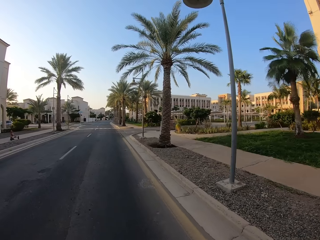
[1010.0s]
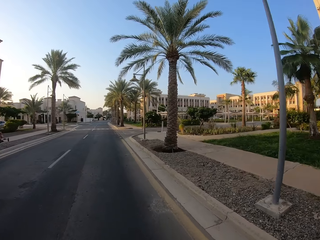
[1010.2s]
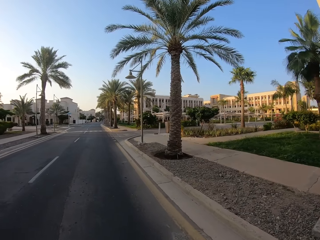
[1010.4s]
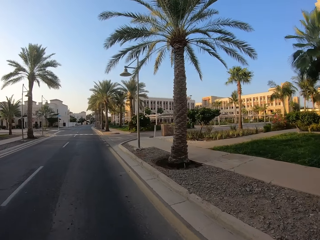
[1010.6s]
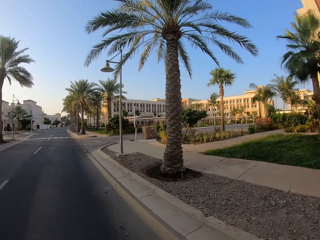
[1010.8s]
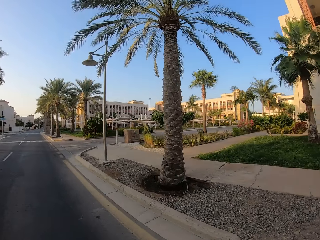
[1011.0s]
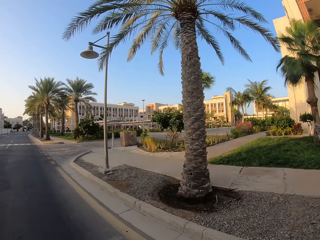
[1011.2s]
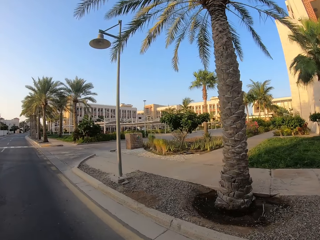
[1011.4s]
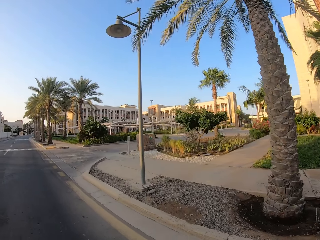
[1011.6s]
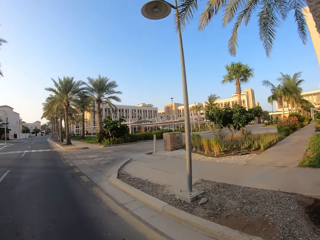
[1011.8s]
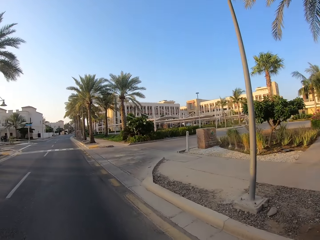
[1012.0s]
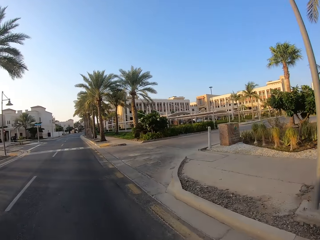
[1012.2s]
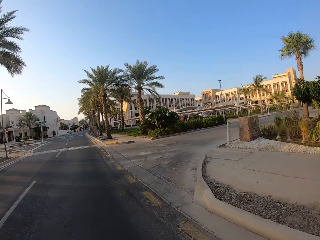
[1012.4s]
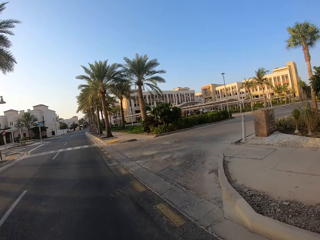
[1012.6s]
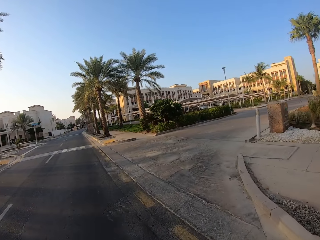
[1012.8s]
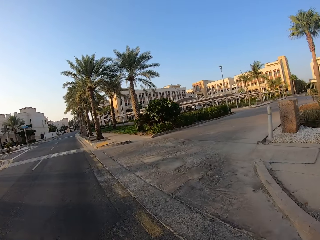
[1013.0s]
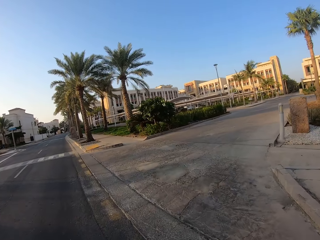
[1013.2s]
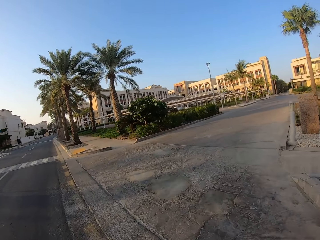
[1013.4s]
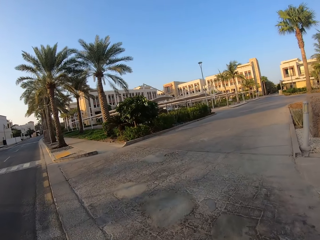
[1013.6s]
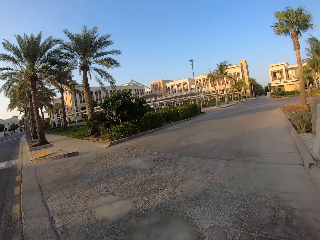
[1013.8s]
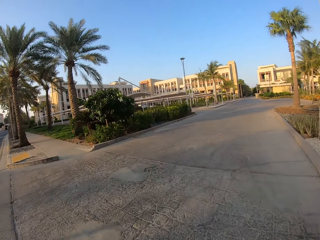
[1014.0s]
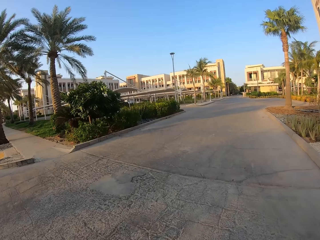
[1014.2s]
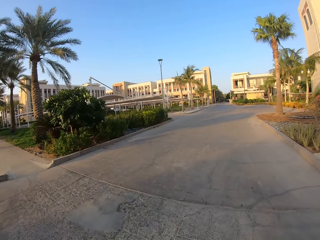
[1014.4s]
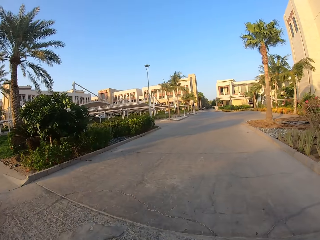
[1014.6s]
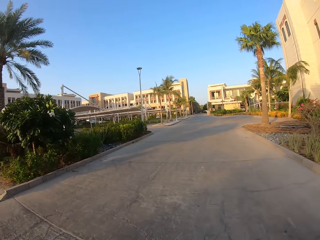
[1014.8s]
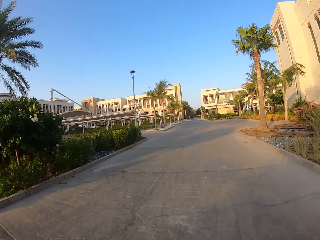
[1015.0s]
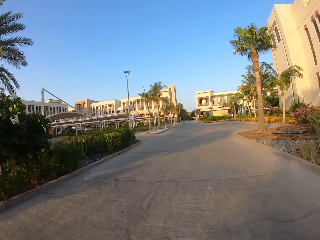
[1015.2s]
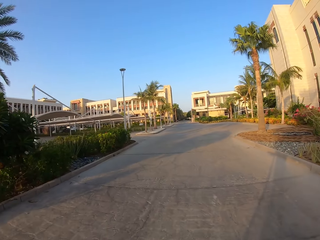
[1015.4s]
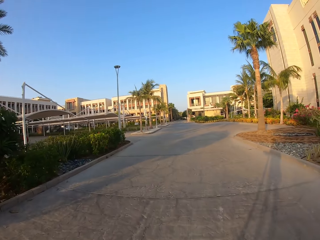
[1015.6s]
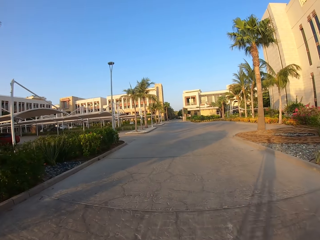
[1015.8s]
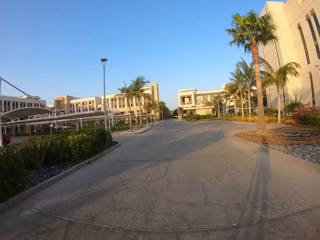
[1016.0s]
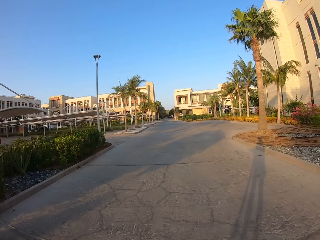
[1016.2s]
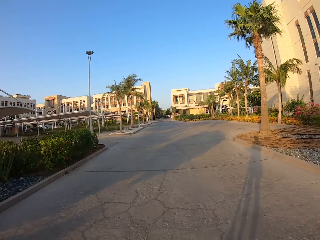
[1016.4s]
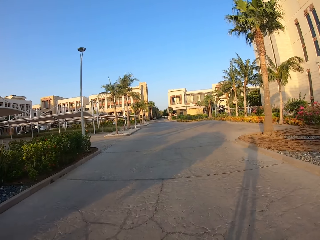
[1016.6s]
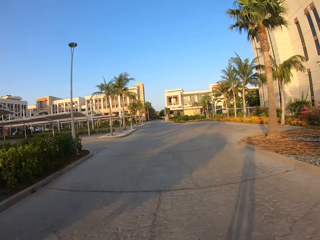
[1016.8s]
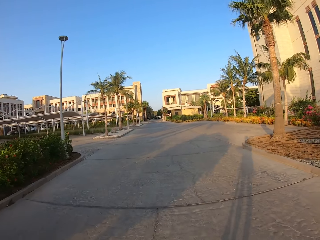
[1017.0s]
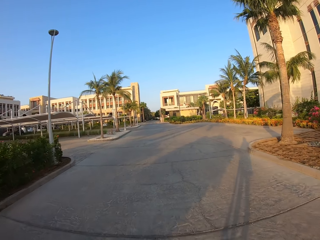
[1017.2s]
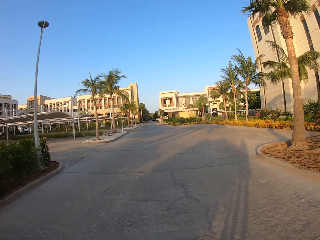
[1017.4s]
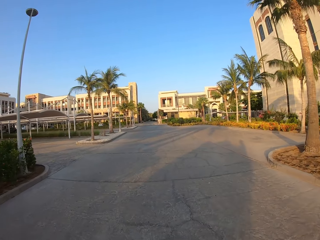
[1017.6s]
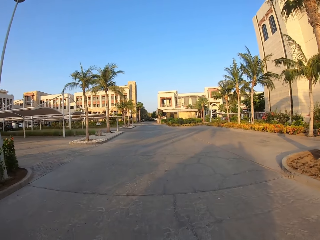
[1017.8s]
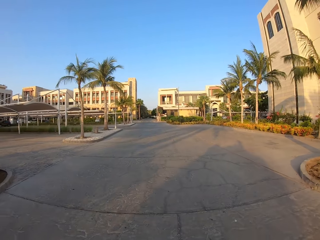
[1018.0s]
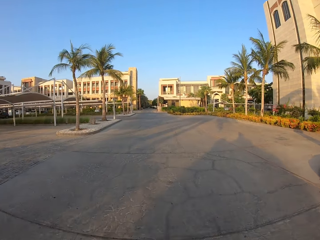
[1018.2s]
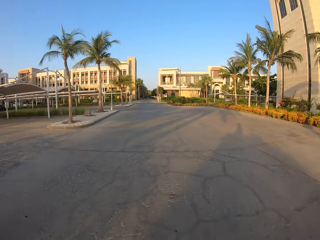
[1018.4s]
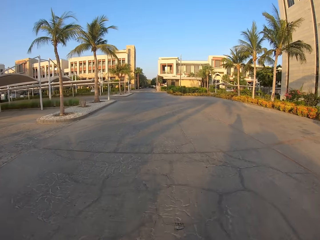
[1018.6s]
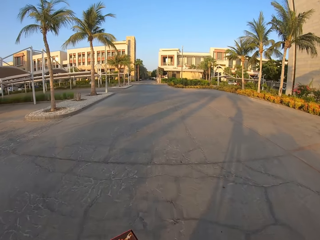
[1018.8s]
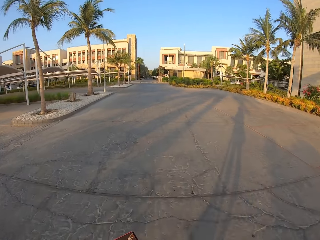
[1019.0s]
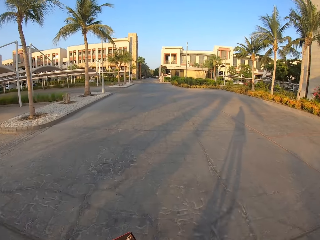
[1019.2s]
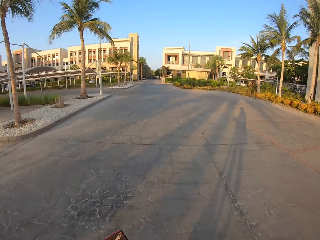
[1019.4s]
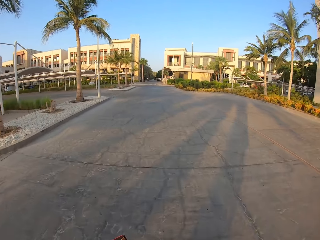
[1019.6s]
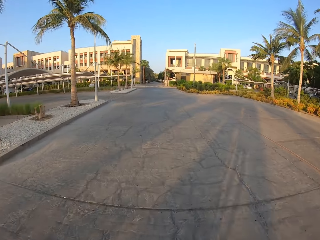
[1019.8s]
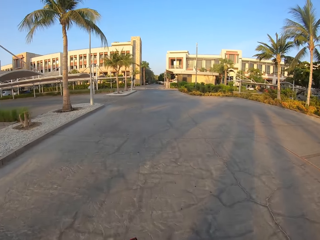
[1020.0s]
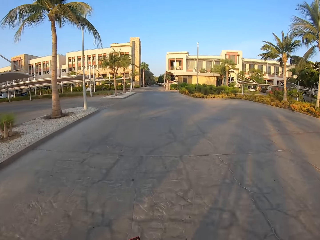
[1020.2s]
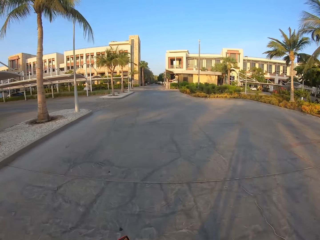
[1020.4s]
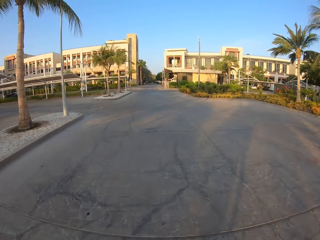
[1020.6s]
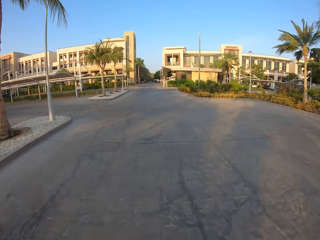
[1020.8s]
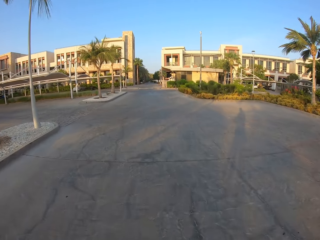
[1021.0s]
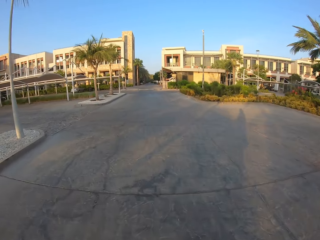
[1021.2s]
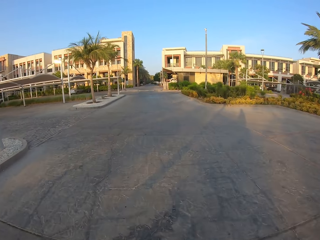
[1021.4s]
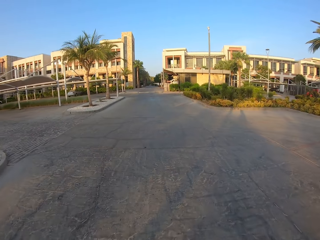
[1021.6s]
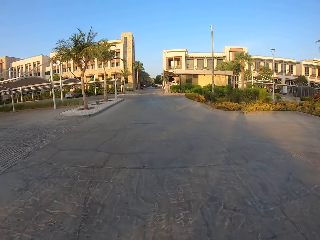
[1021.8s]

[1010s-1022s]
The camera wearer makes a right turn. They ride the electric scooter on the pavement.

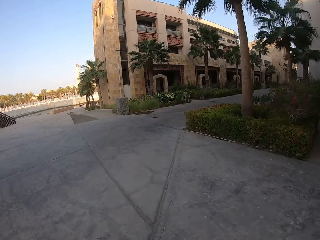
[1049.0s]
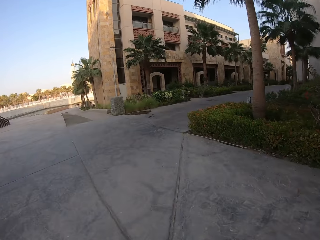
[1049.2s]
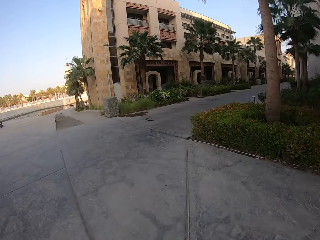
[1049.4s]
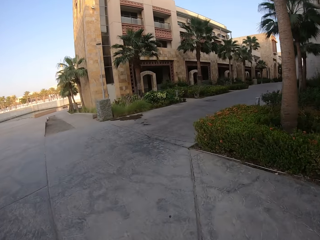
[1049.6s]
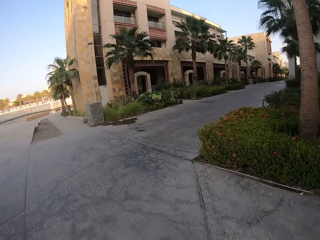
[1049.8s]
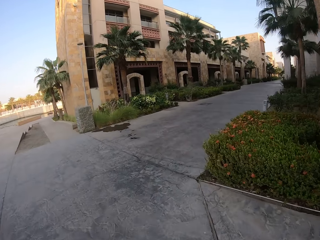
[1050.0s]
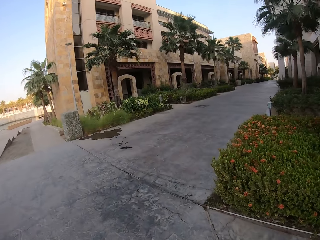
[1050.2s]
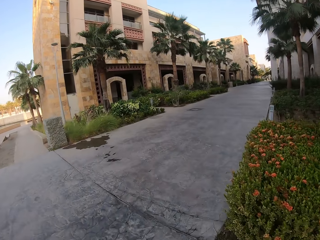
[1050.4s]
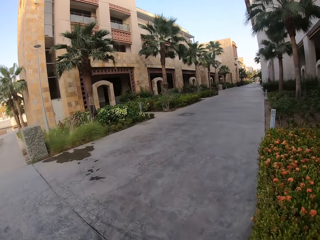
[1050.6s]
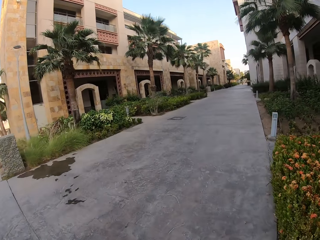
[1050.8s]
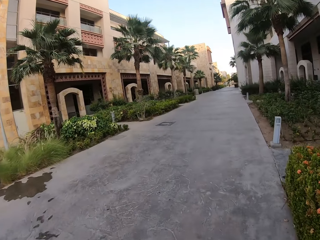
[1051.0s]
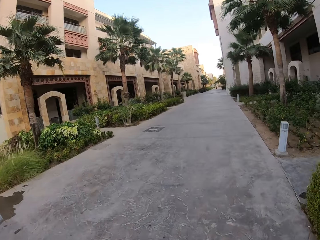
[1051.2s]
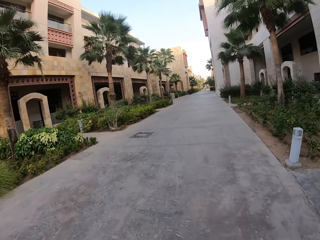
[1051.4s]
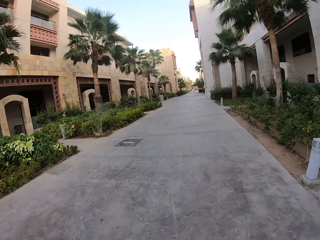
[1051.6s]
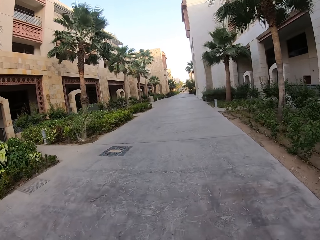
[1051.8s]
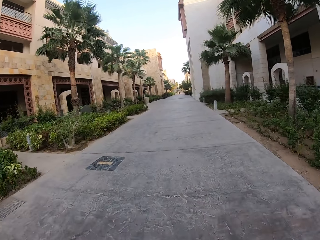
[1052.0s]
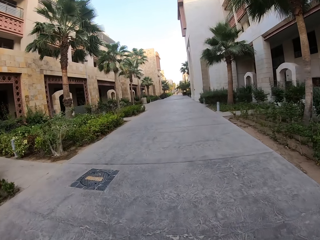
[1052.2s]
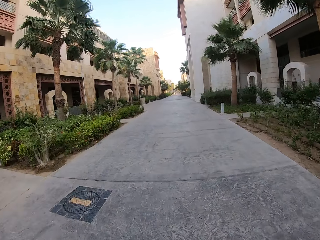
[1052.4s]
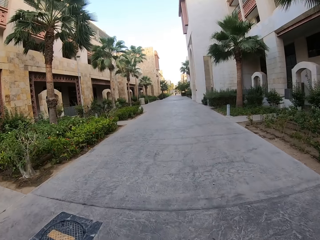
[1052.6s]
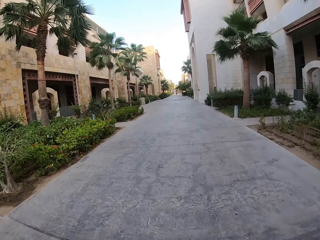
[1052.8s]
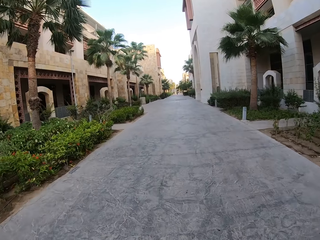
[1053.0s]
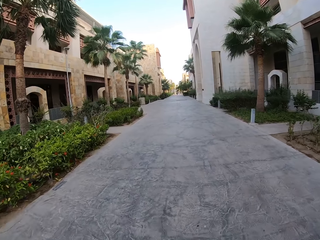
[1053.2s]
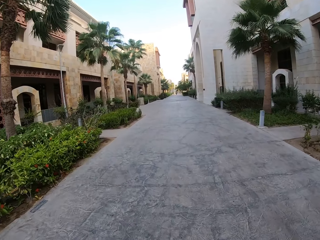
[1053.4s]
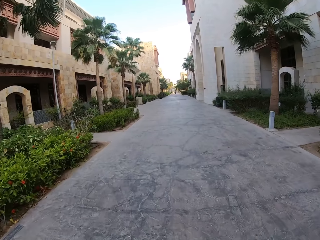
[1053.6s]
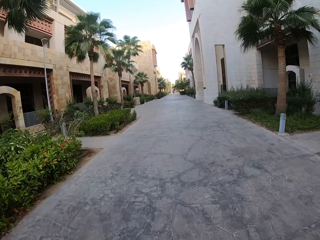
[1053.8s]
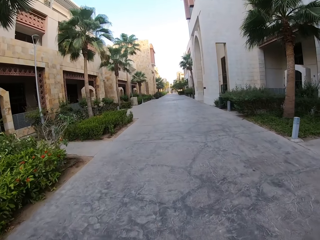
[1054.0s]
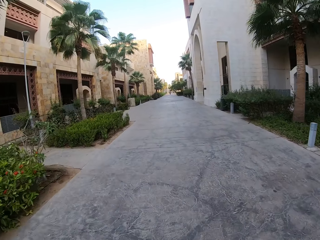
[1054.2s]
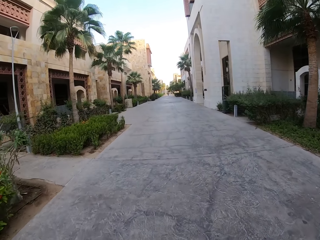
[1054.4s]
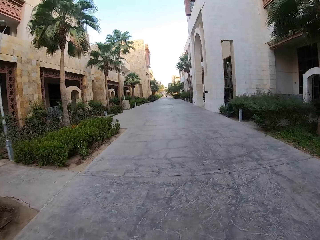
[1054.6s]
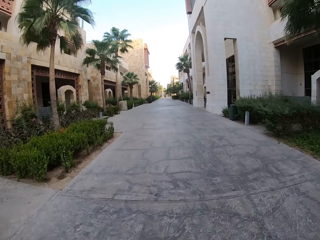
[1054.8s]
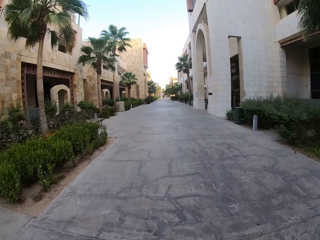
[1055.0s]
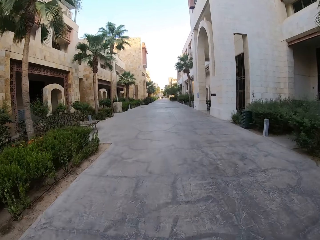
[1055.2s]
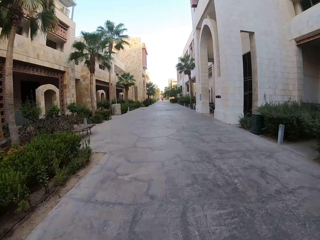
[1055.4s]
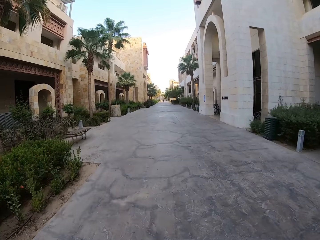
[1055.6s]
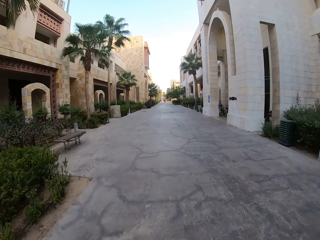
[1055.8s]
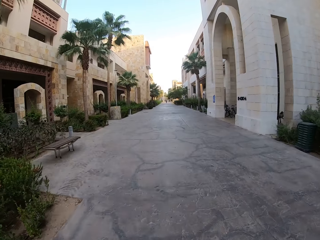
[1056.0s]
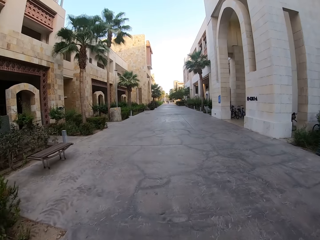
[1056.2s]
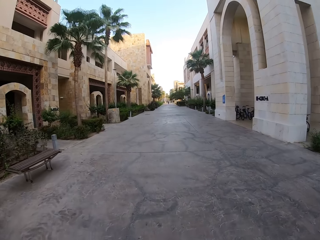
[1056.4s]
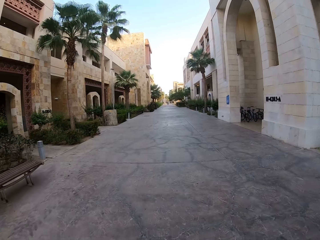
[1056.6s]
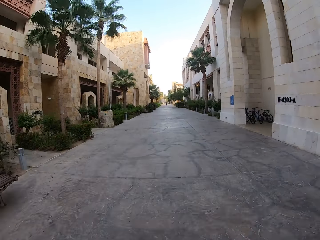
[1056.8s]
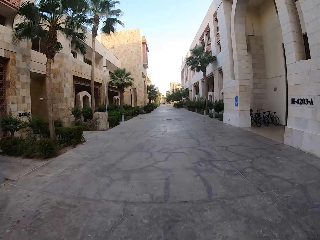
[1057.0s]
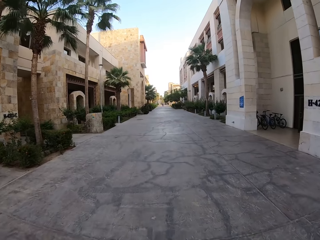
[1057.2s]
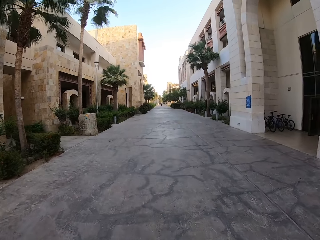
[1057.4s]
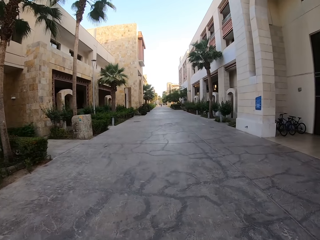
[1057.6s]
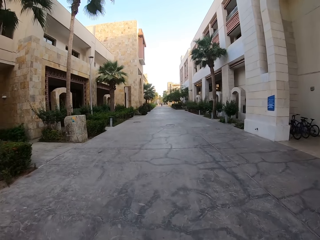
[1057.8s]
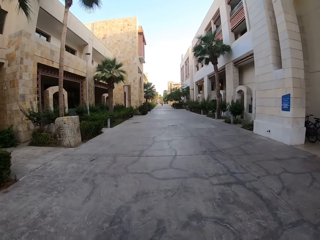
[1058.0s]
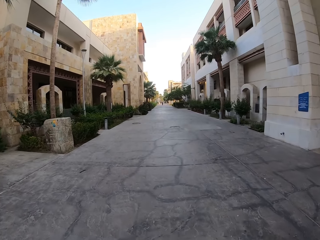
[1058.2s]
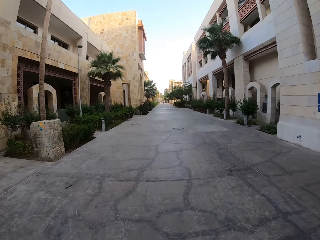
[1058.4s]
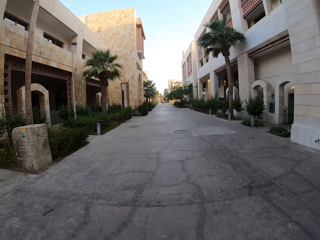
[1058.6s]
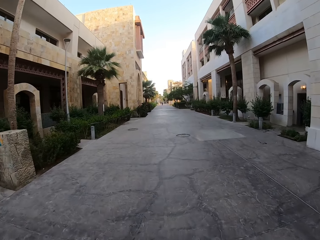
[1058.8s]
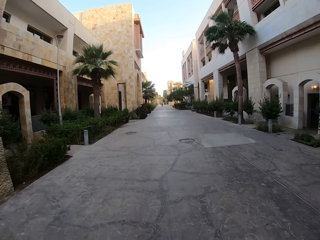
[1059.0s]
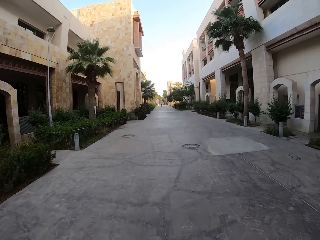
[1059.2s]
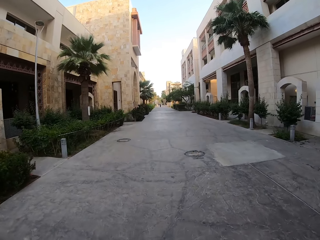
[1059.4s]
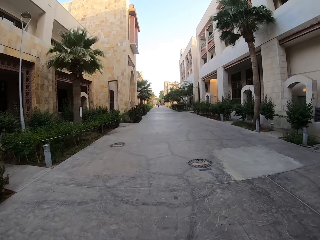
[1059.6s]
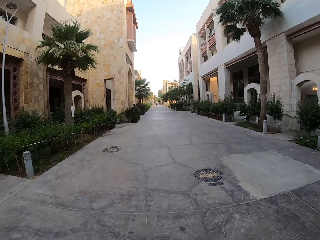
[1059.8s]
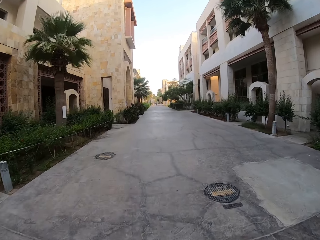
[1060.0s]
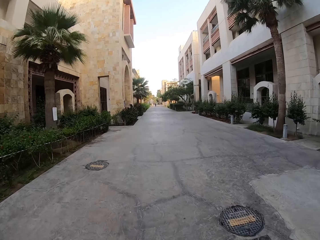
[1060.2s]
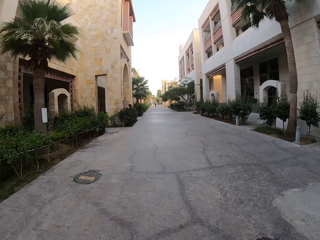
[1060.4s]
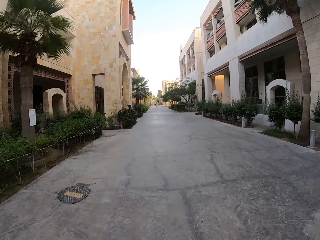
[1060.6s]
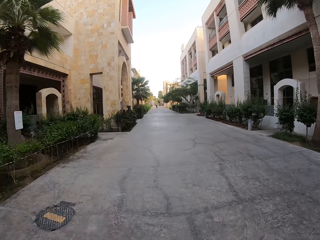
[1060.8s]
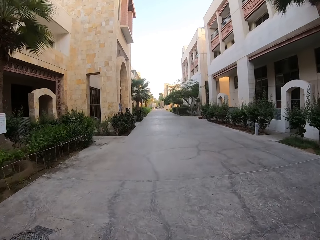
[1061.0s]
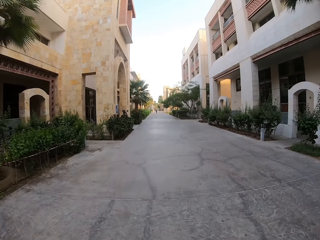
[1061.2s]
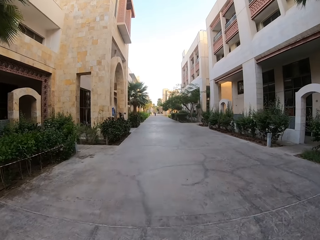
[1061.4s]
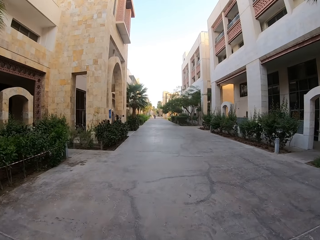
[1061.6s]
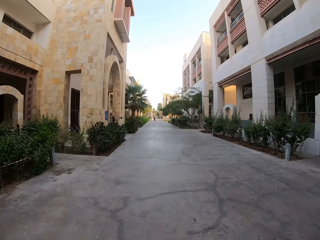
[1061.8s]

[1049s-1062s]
The camera wearer makes a right turn. They ride on a skate bike.
